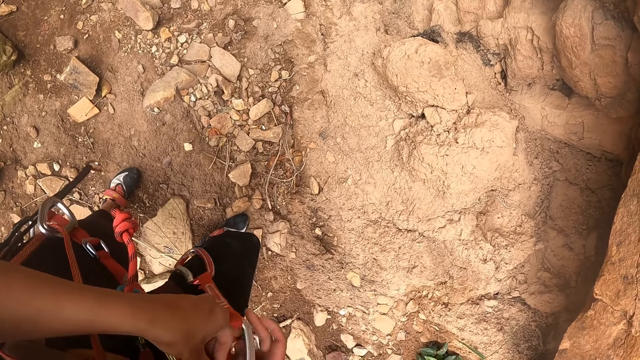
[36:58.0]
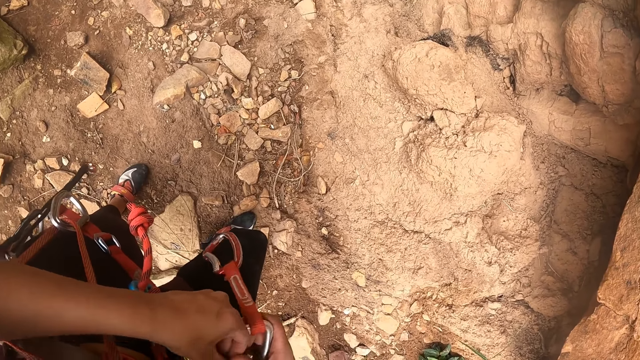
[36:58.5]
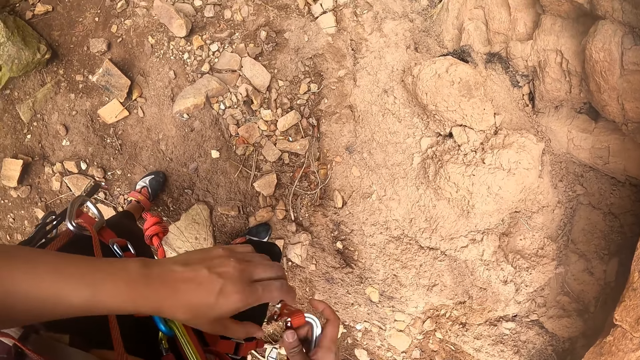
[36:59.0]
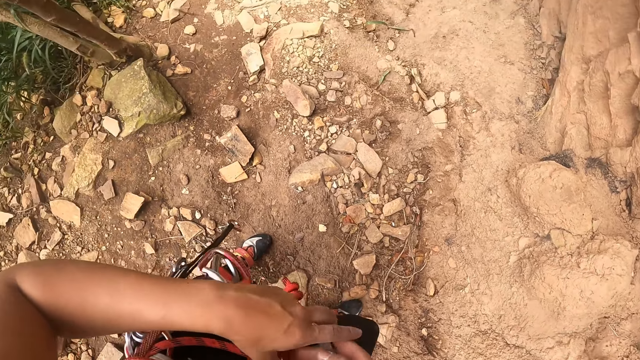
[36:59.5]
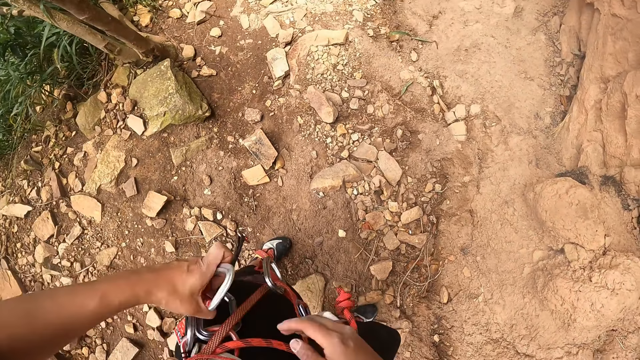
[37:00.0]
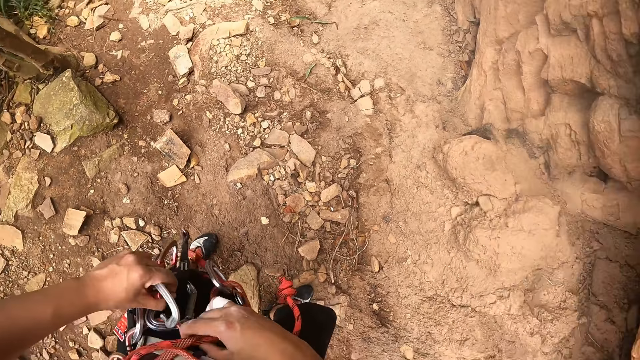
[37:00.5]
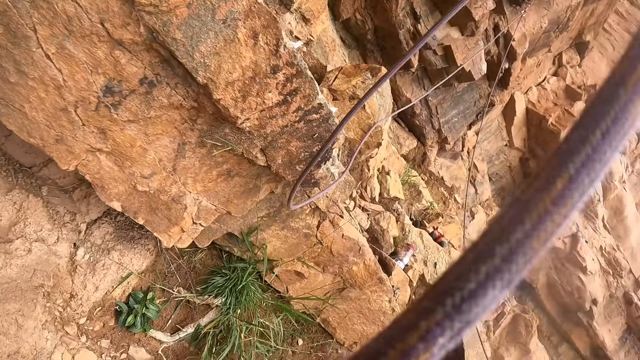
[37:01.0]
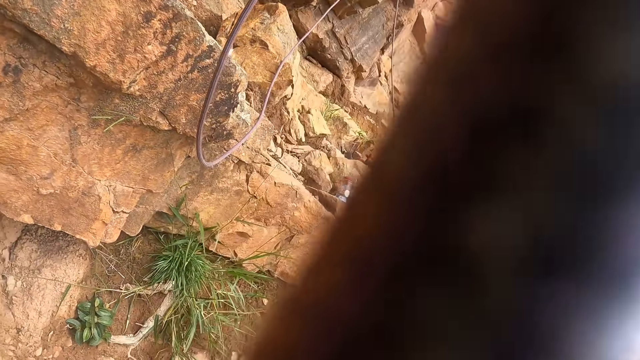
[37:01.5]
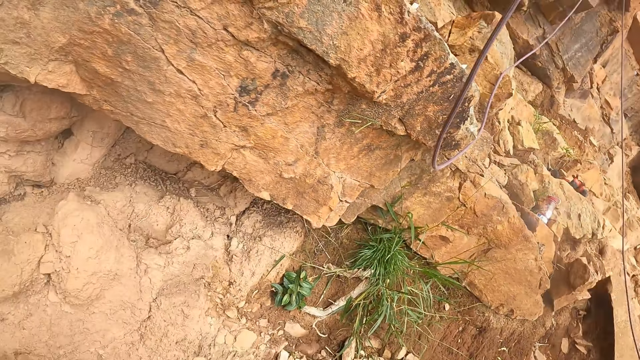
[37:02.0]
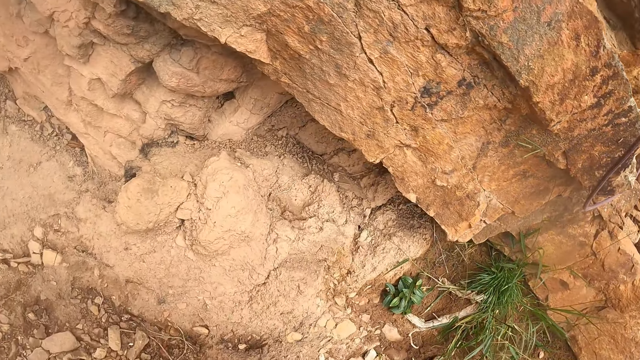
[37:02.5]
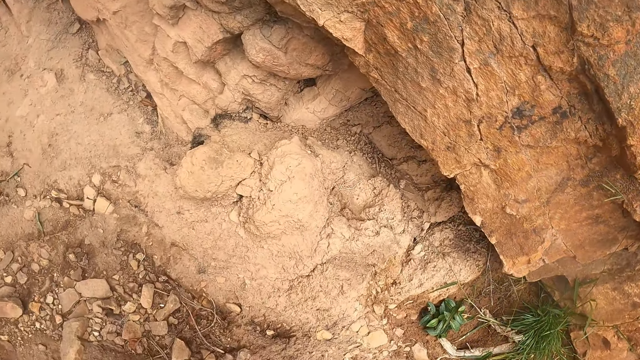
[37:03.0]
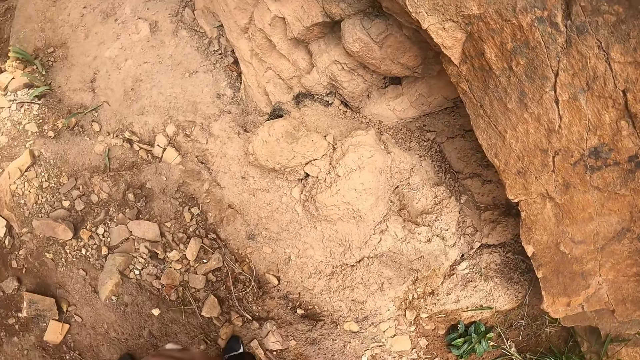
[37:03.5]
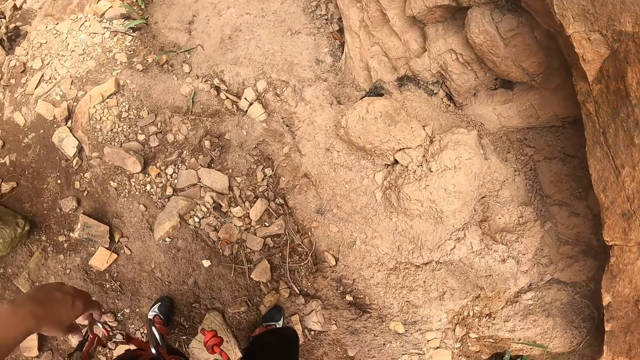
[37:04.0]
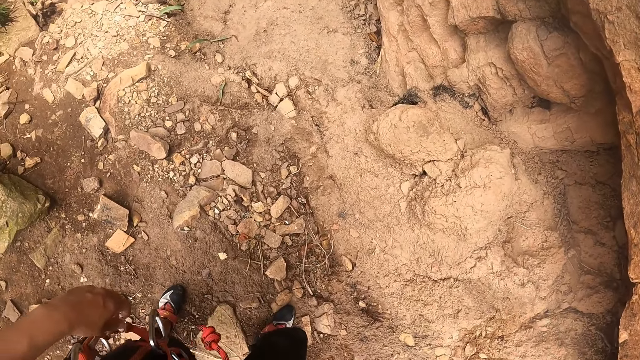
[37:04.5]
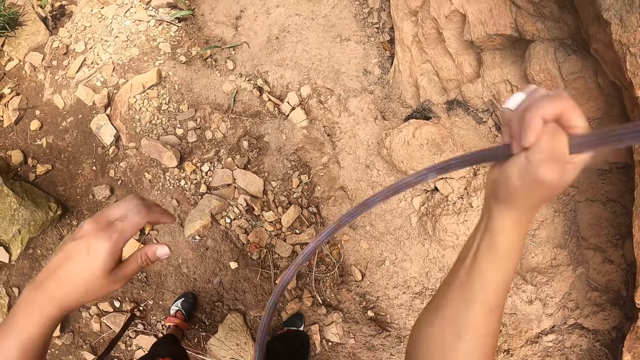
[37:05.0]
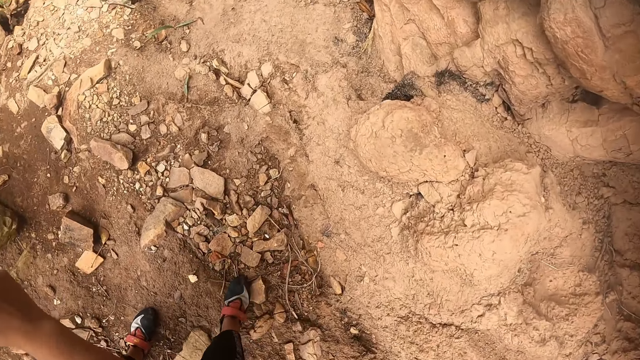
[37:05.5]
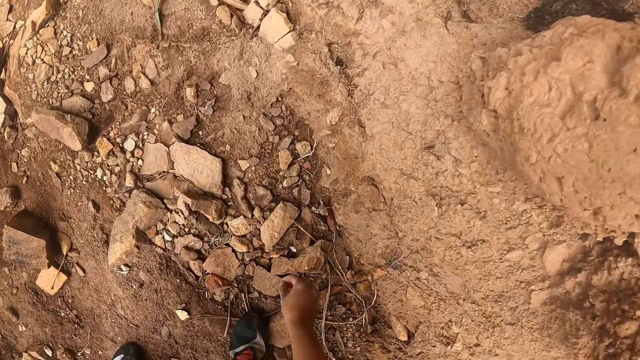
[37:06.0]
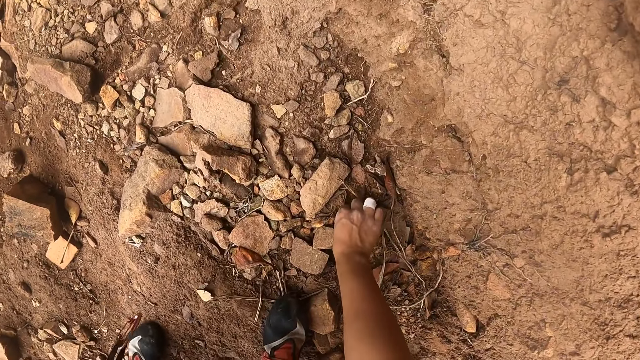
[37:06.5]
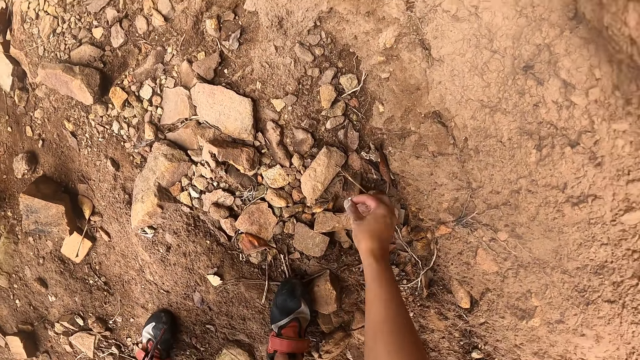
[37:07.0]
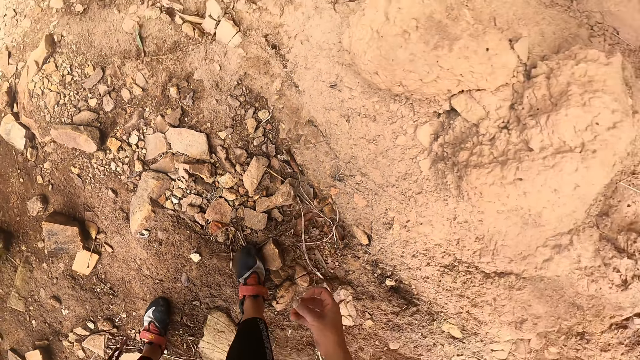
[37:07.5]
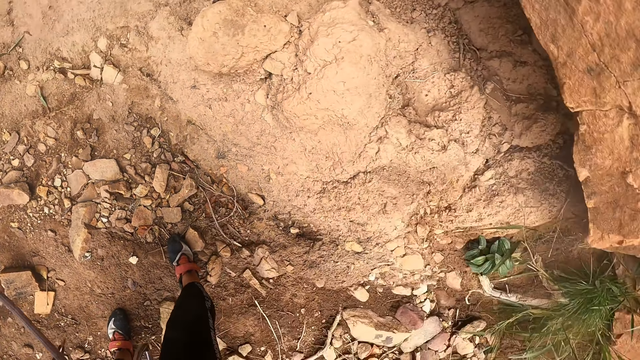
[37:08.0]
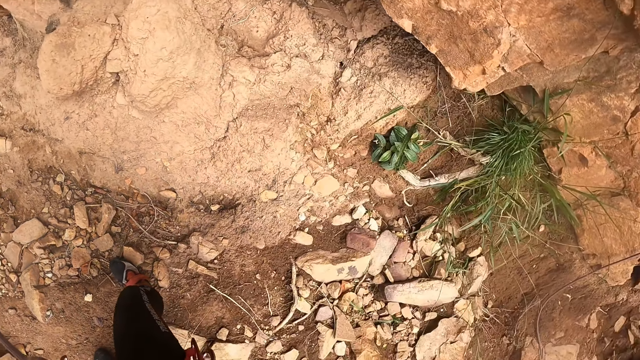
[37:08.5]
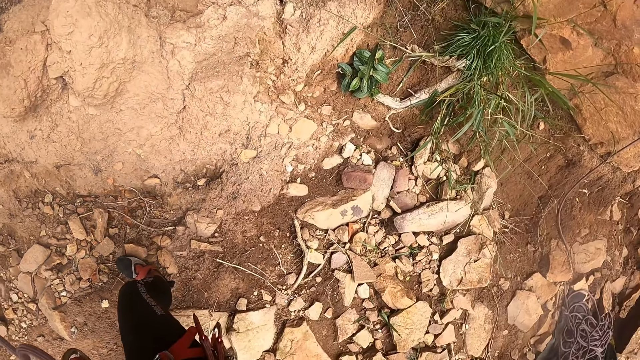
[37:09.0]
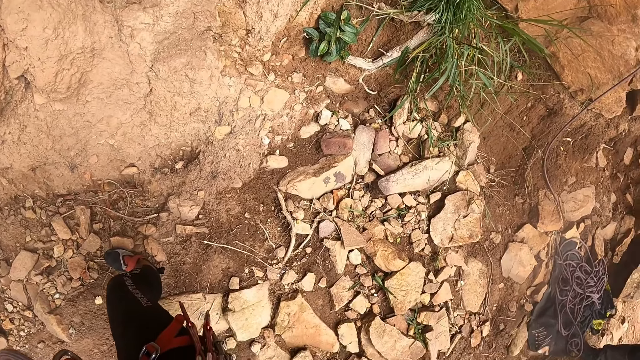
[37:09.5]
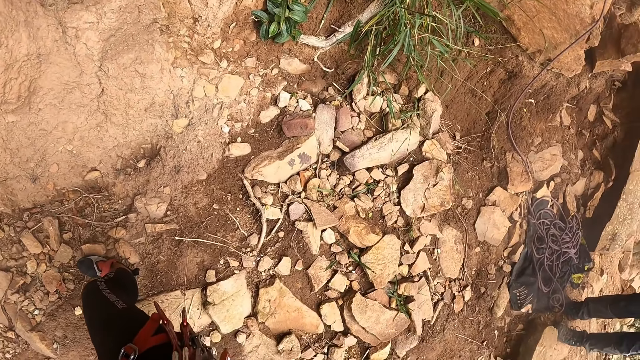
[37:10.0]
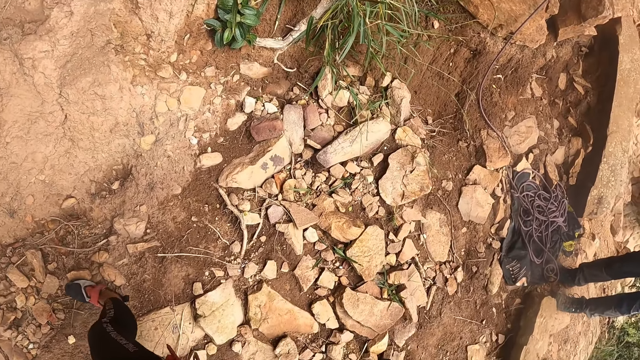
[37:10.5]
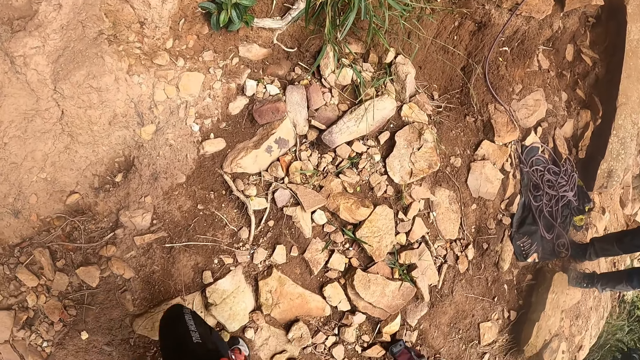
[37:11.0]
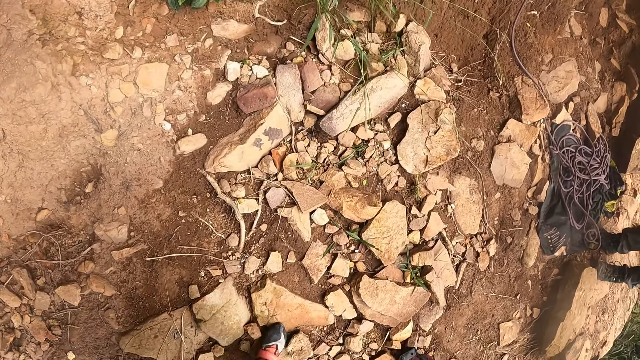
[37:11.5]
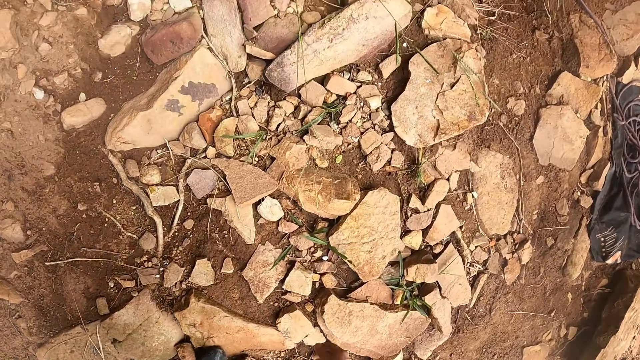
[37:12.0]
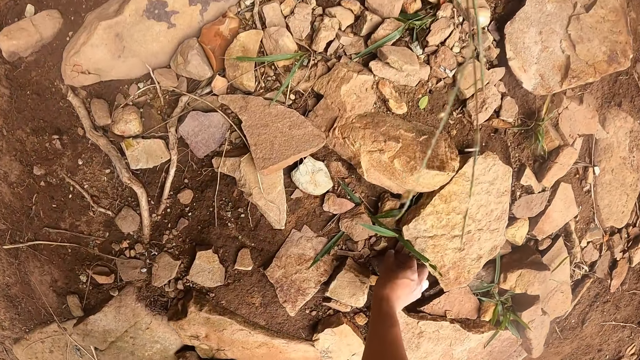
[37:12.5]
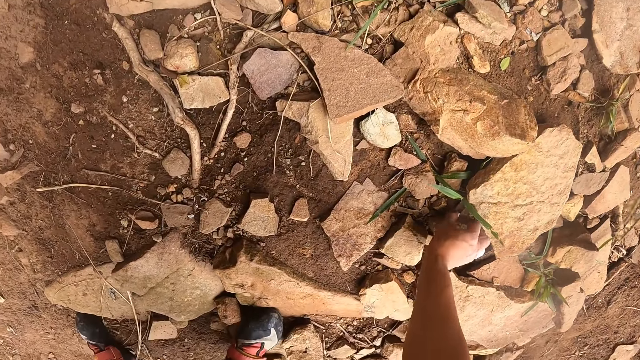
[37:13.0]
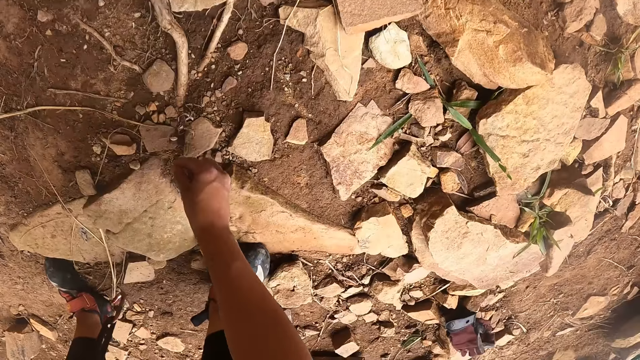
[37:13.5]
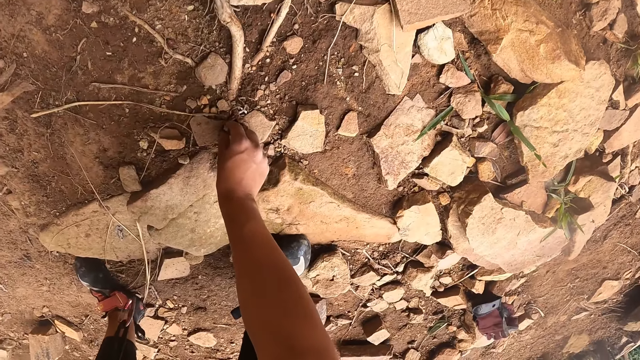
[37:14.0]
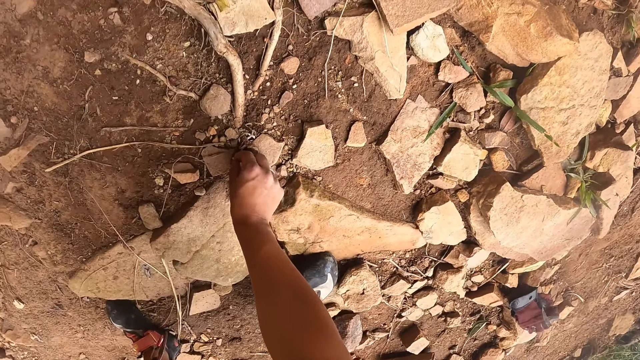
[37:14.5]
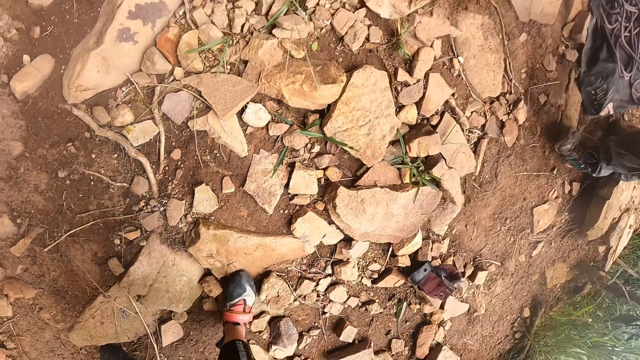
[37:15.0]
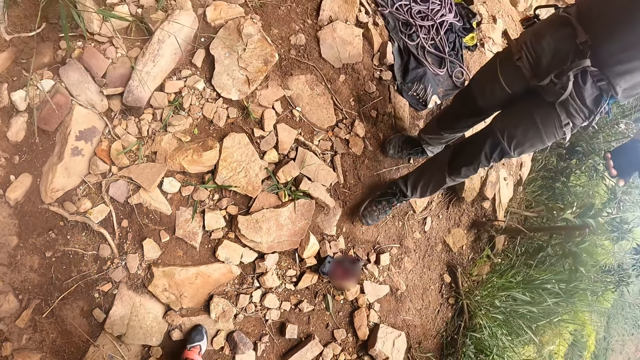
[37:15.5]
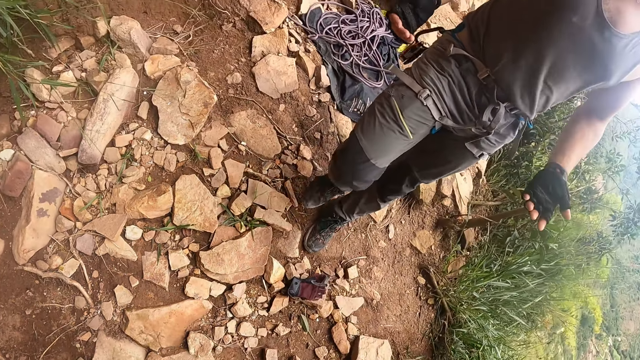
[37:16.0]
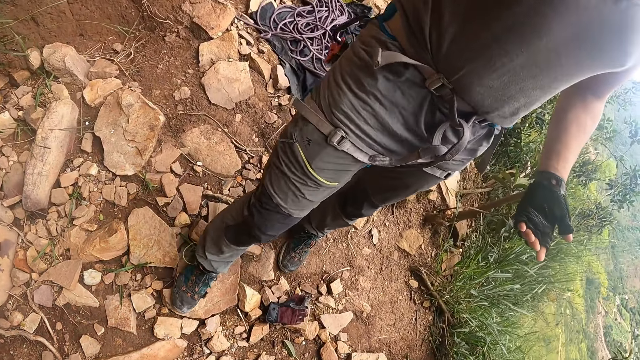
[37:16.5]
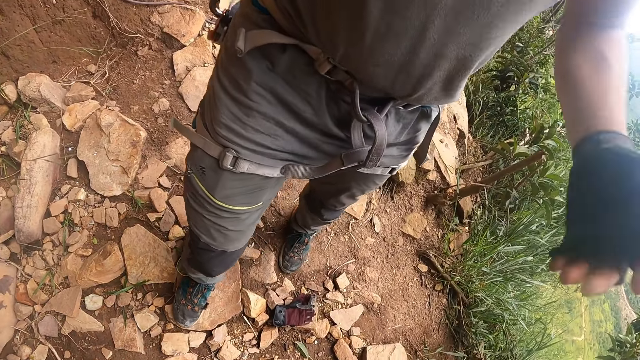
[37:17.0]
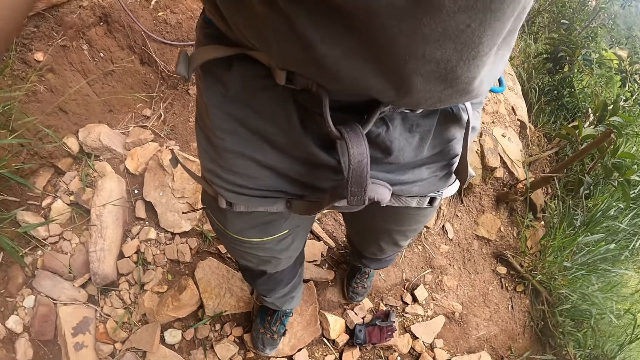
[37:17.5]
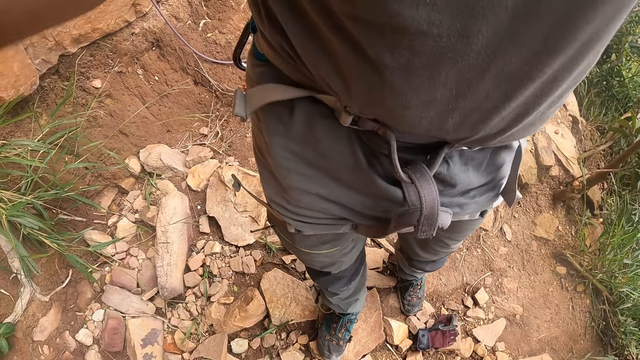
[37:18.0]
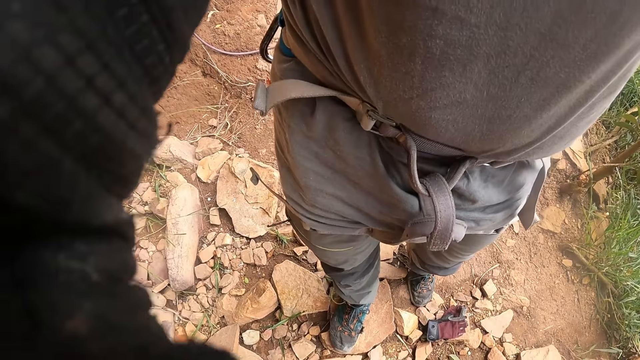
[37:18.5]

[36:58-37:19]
The camera wearer holds a carabiner. They unhook the climbing ropes on the waist. They unhook the carabiner from a sling. They hold the carabiner, press the carabiner, hook the carabiner. They look at a top rope. They look around. They hold the top rope. They look at a rock. They look at dry mud. They move a hand. They look on the ground. They cross the top rope to the left. They grab the climbing rope. They look on the ground. They lower a hand. They pick a stone. They hold something. They look on the right side. They look around. They look at the top rope. They lower a hand. They pick stones. They move a hand. They pick something. They look at a glove. They look at a man. The man moves towards the camera wearer. The camera wearer interacts with the man. They move hands. They look at the man.
